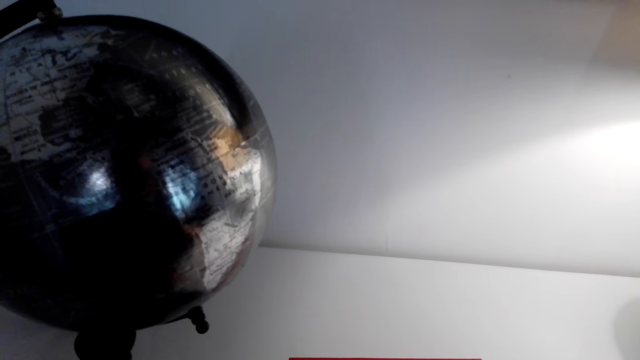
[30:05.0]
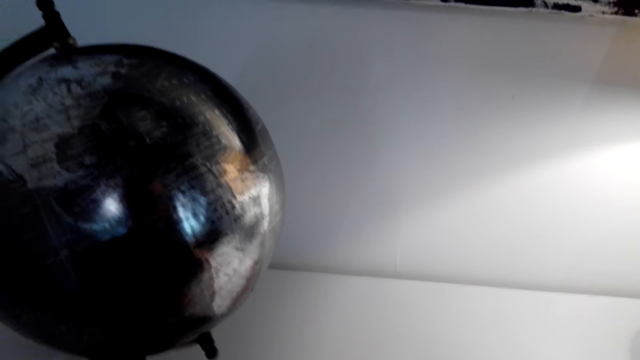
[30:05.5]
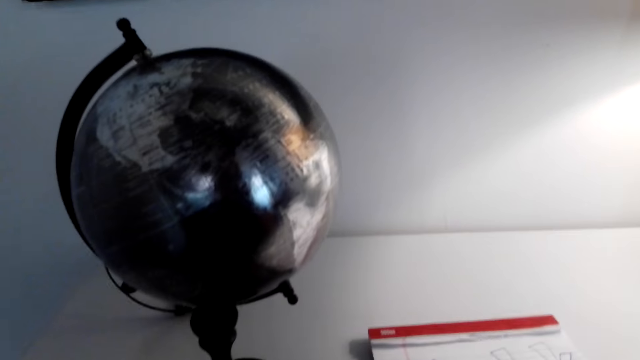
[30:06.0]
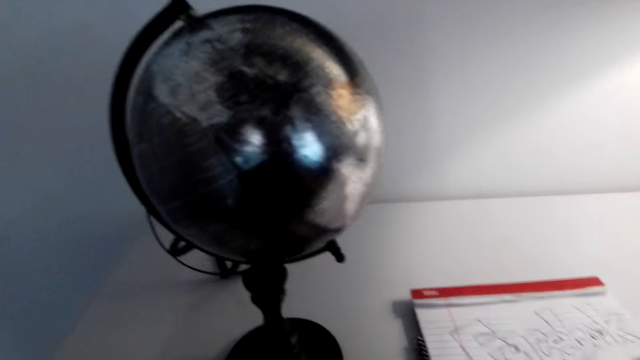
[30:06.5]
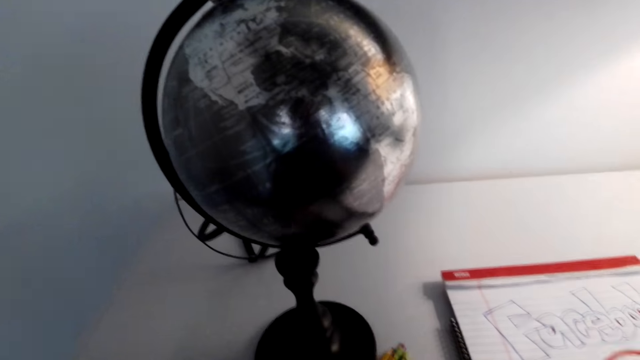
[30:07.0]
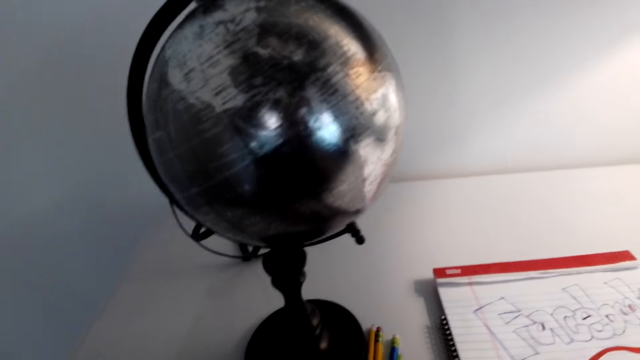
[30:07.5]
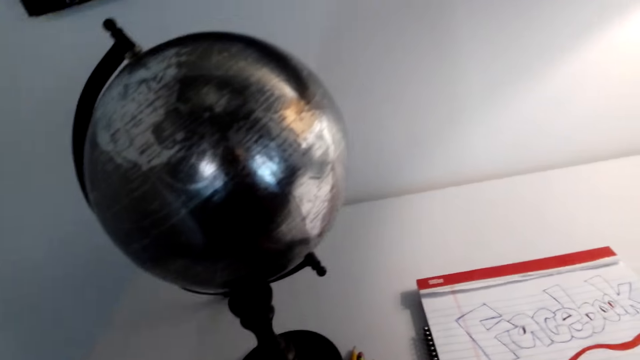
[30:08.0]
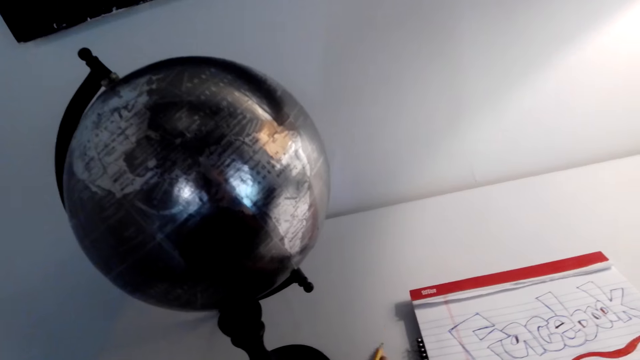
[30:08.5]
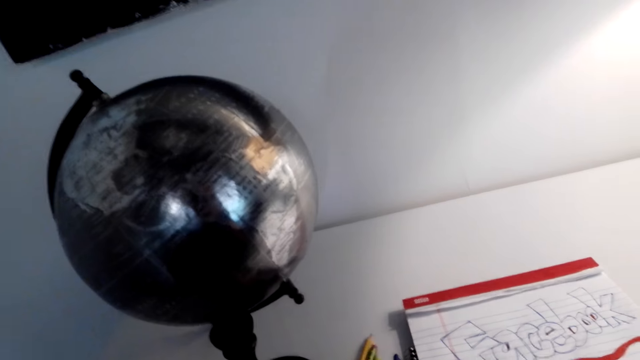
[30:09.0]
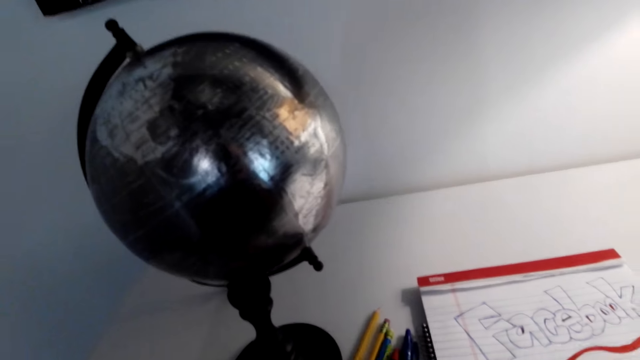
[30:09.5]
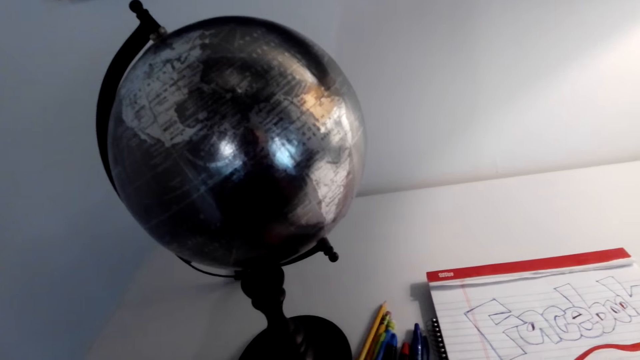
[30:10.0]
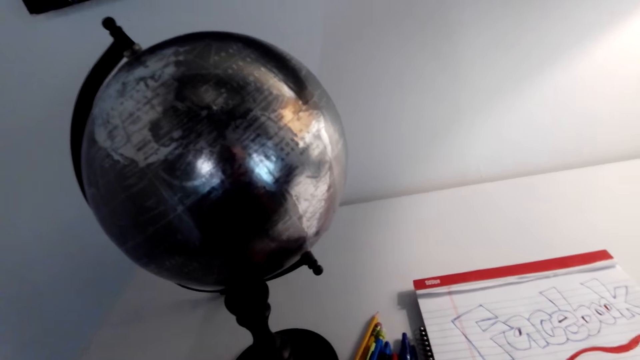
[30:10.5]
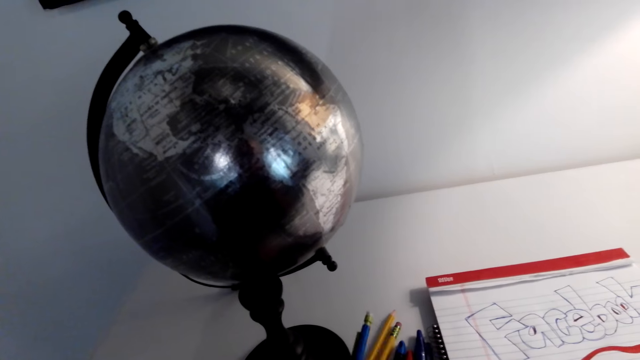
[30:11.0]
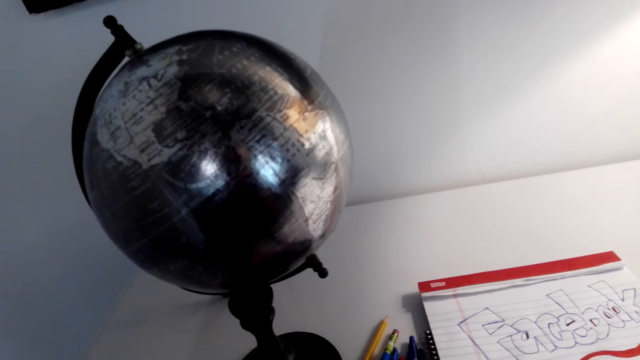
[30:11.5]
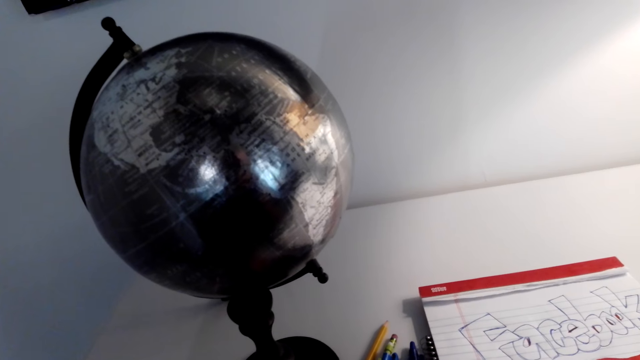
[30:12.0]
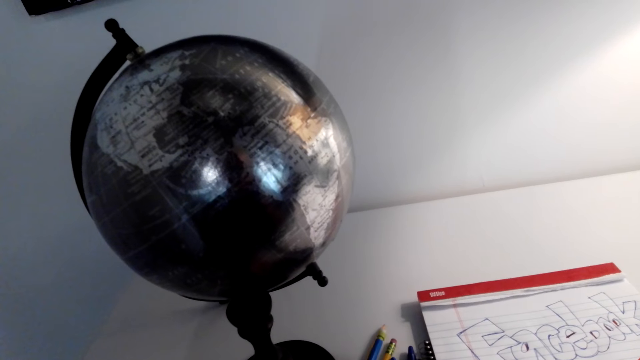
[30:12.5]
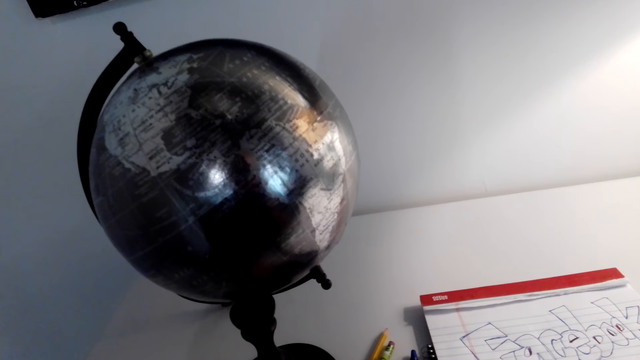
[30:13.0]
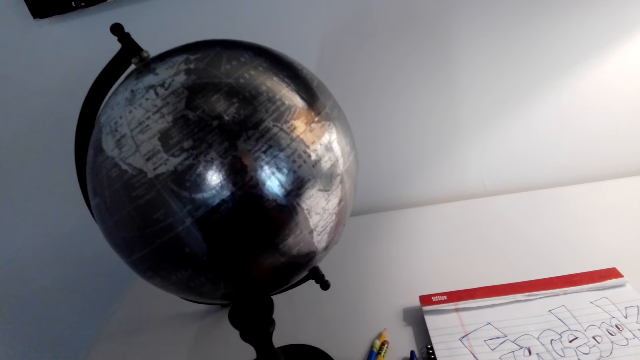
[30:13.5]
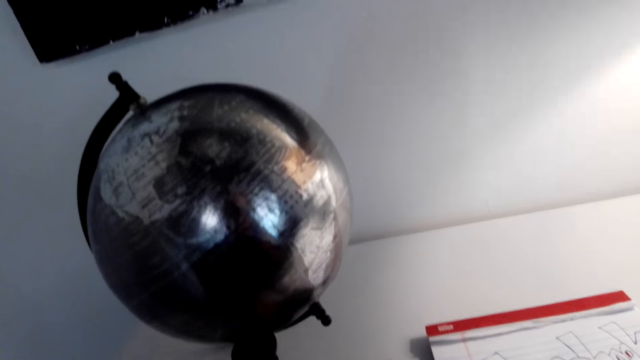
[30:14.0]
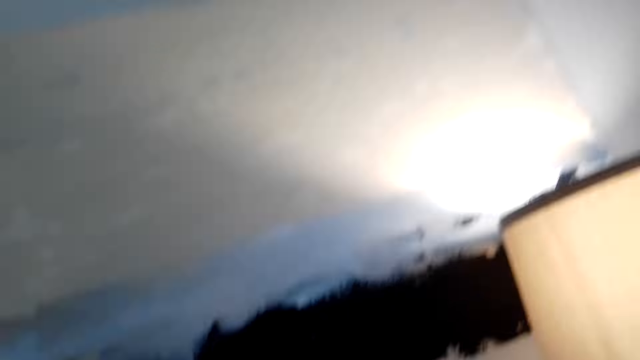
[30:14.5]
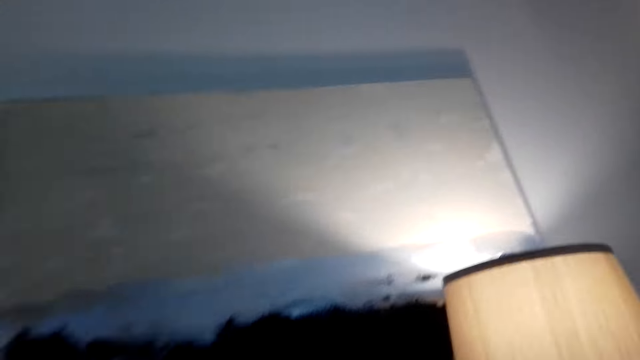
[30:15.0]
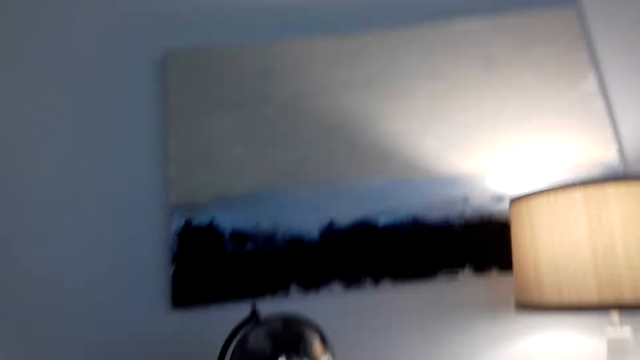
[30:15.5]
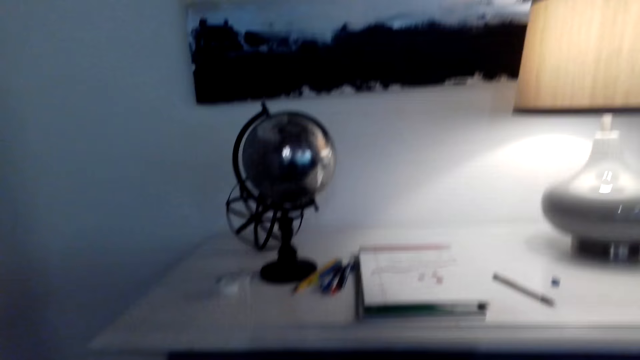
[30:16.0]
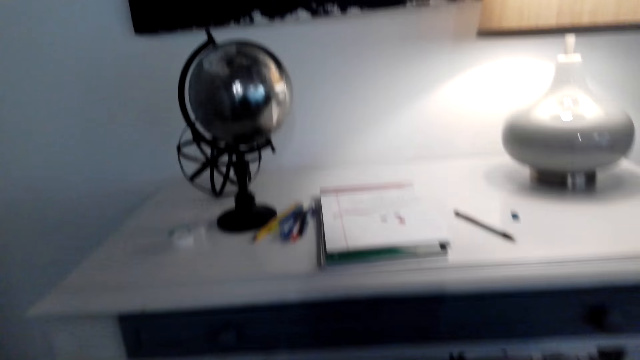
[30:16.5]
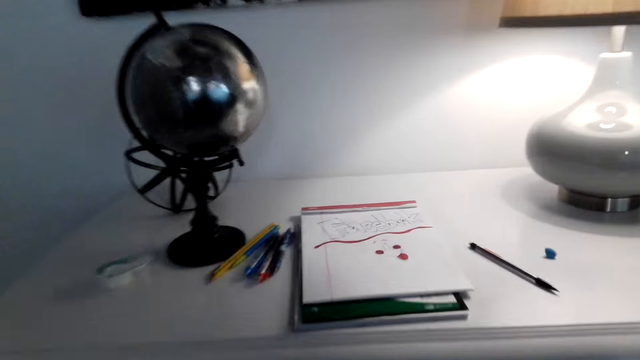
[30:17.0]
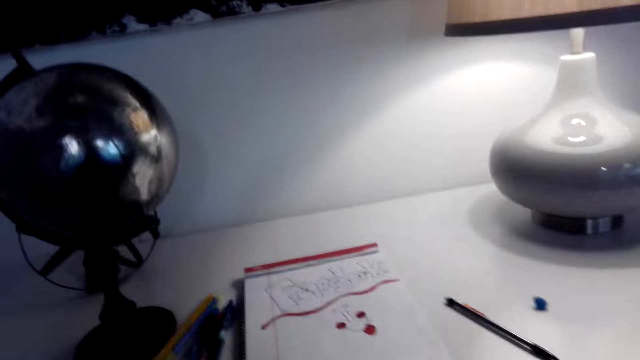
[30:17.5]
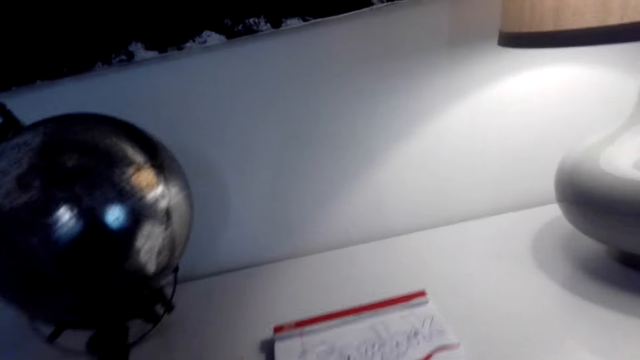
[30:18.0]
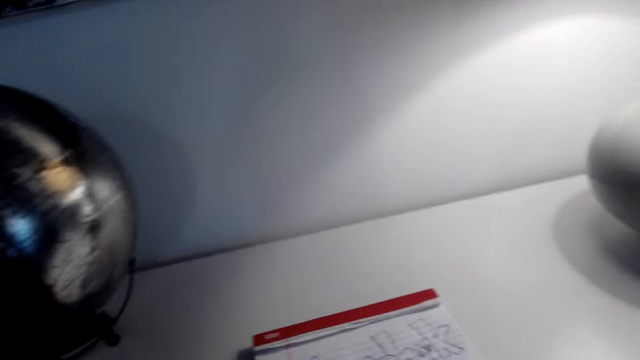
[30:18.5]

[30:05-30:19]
The camera wearer moves pens on the table. They speak on the phone.

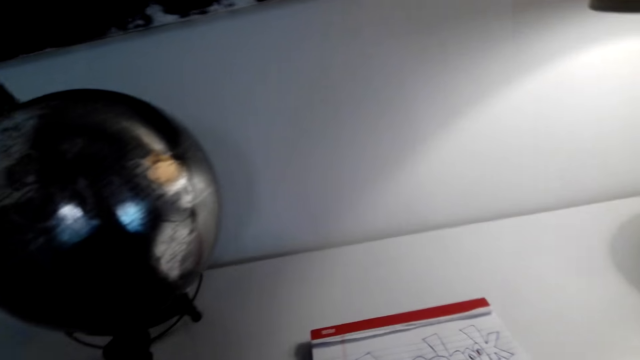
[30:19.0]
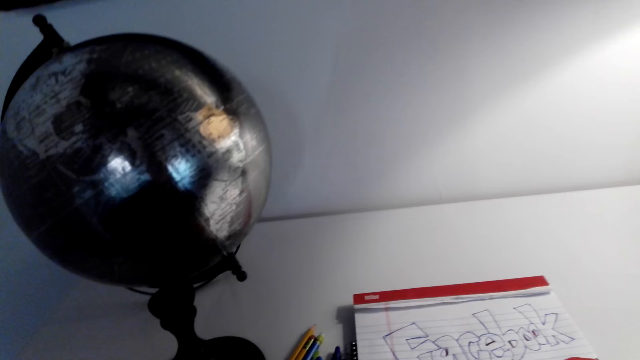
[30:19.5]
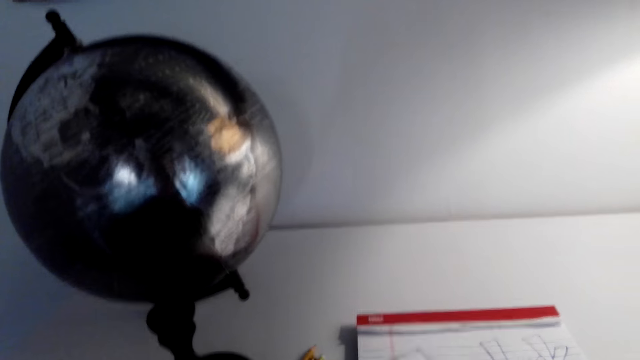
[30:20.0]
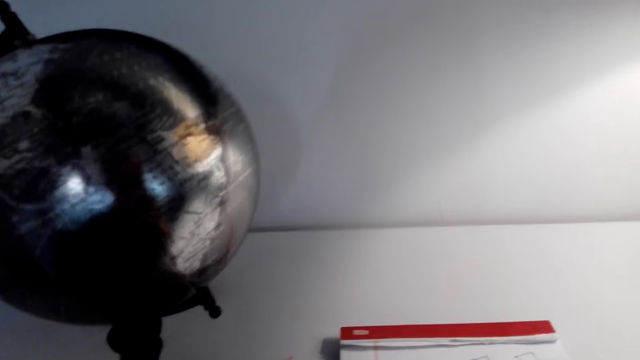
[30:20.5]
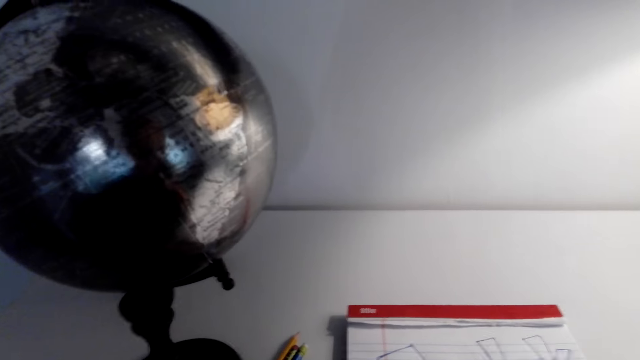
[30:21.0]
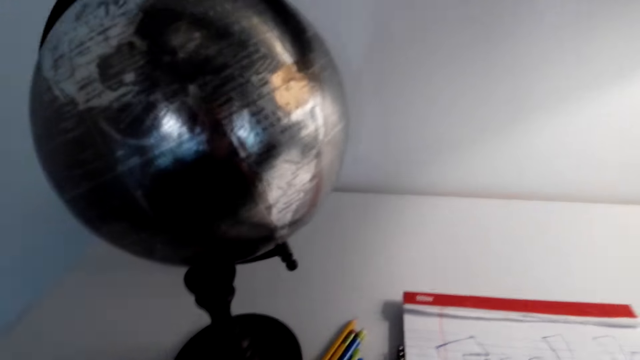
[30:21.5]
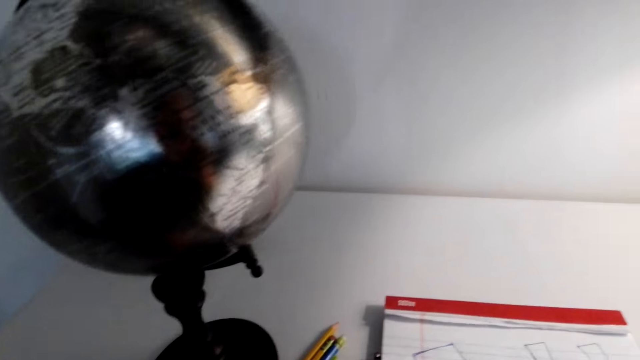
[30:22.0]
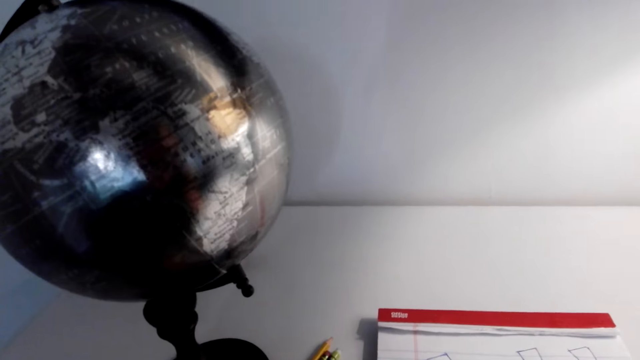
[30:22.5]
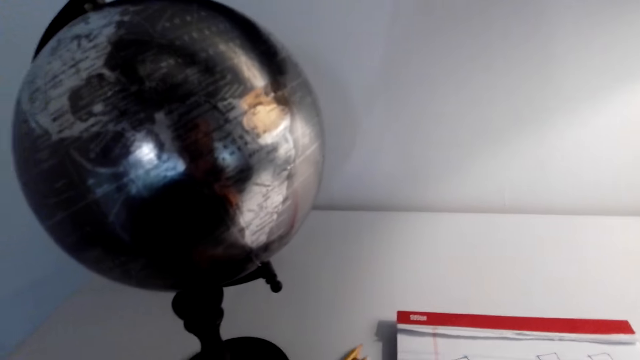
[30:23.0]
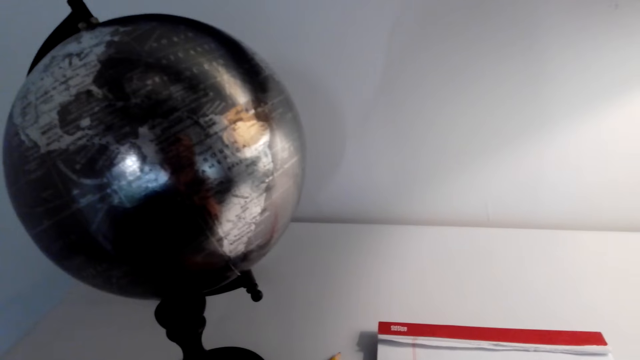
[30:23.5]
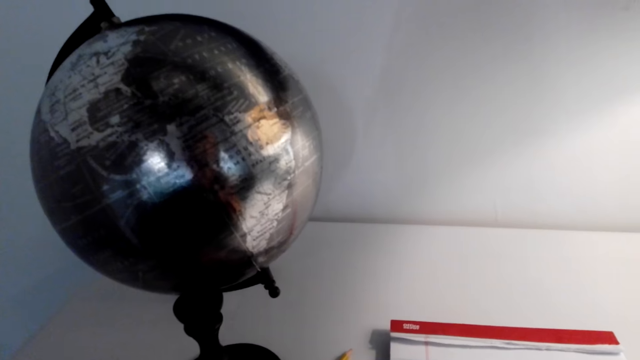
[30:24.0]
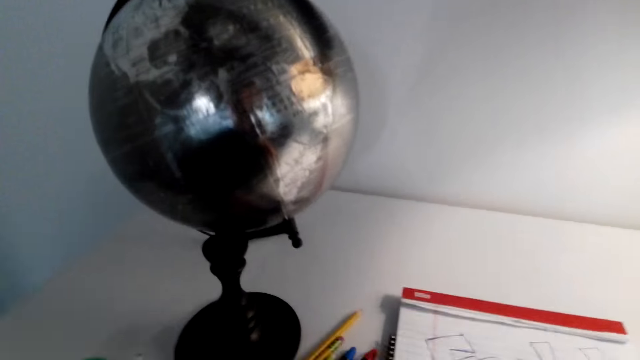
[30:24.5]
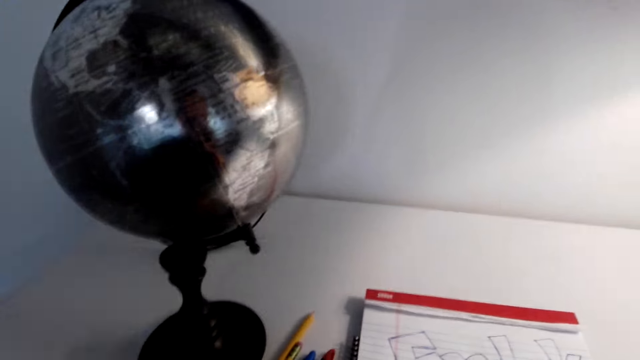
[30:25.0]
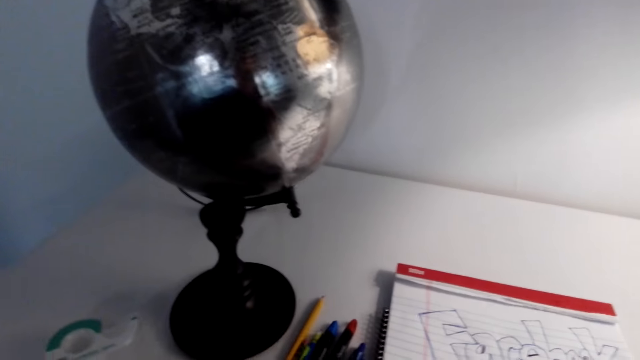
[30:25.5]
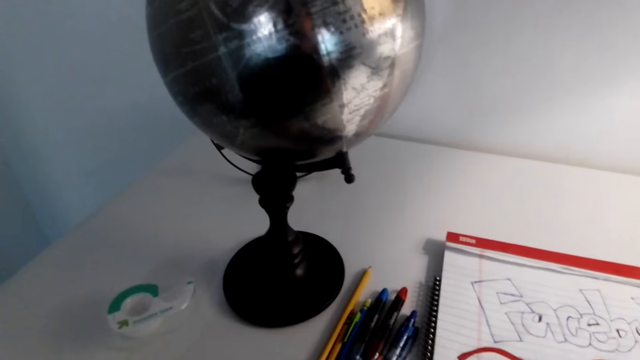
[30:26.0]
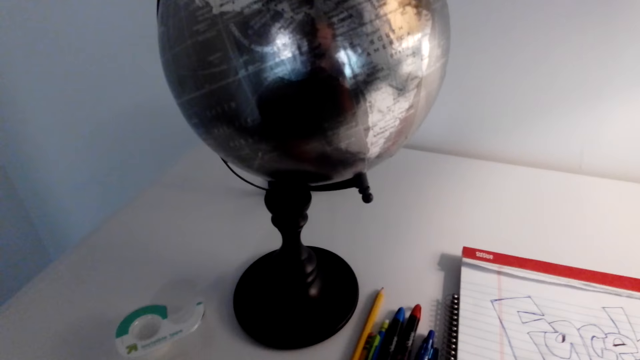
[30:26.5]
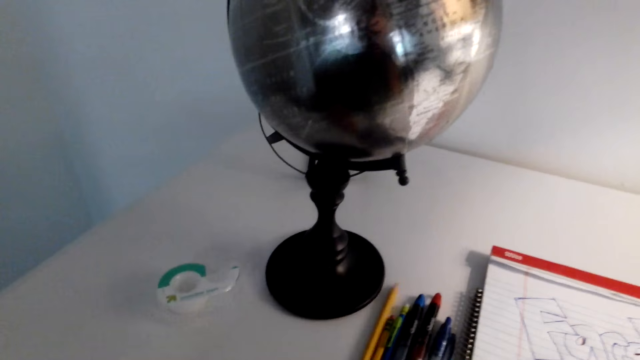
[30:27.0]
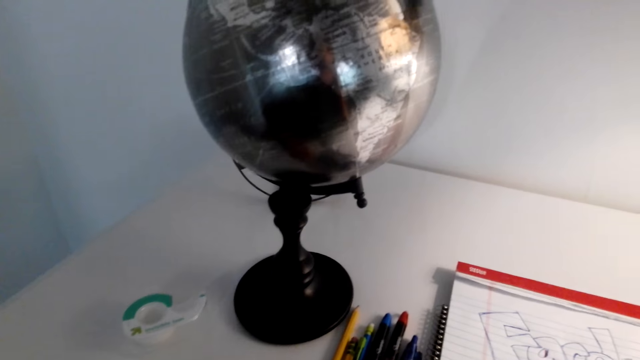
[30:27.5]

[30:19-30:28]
The camera wearer moves pens on the table.
